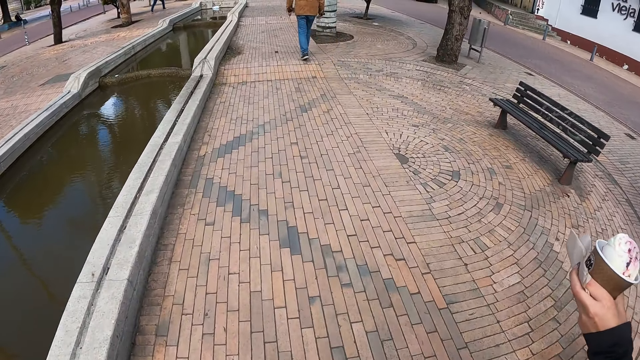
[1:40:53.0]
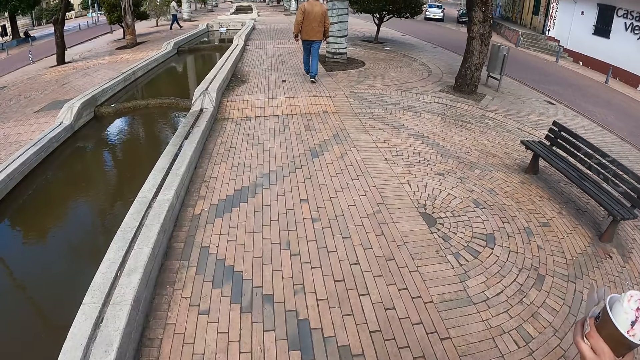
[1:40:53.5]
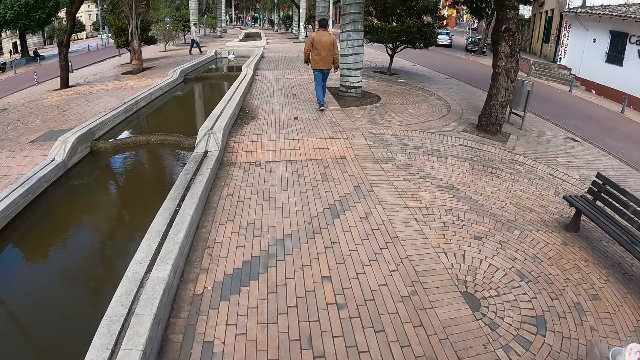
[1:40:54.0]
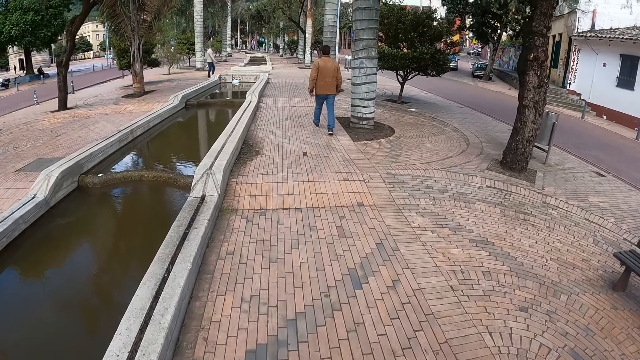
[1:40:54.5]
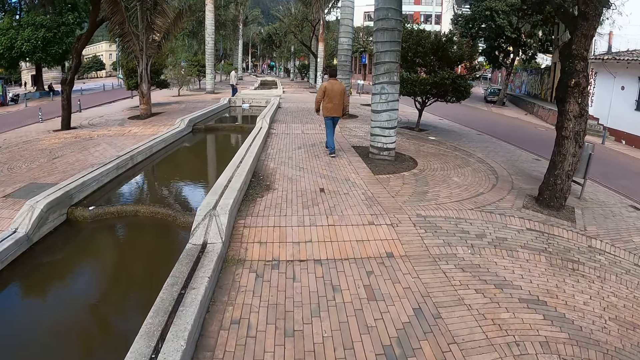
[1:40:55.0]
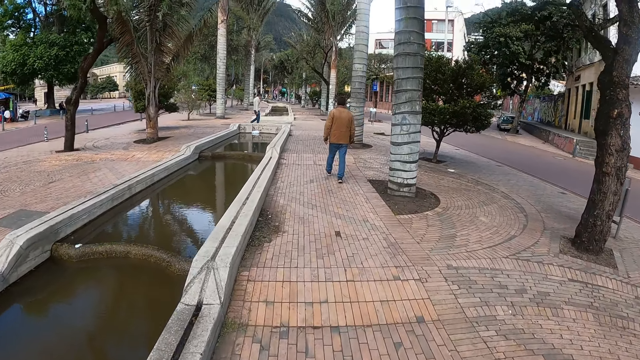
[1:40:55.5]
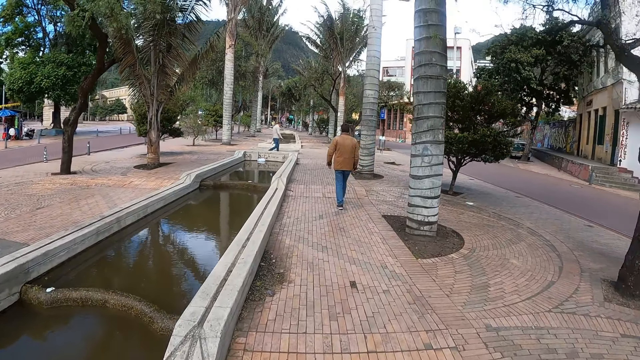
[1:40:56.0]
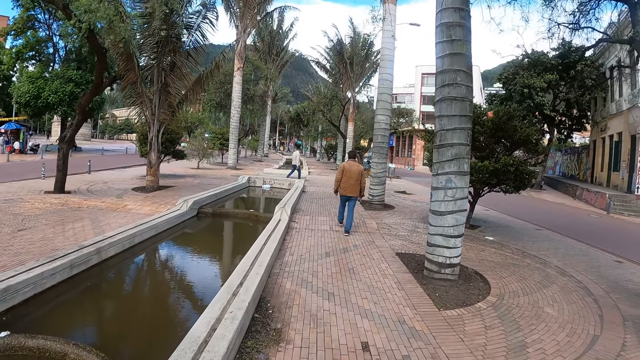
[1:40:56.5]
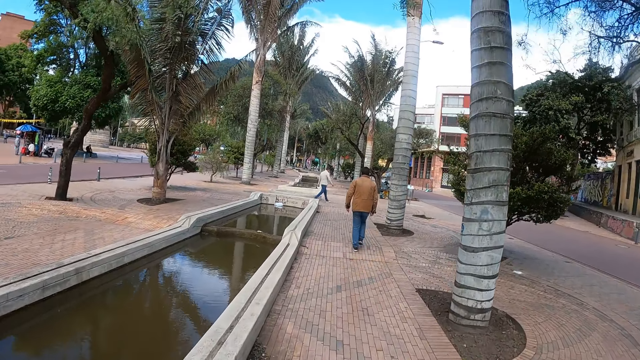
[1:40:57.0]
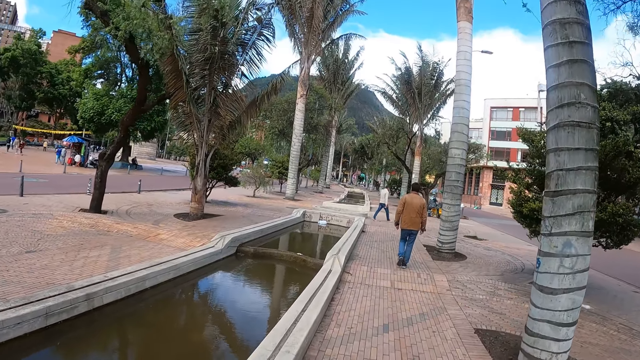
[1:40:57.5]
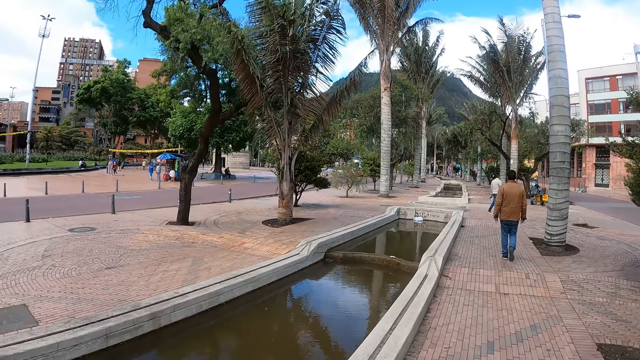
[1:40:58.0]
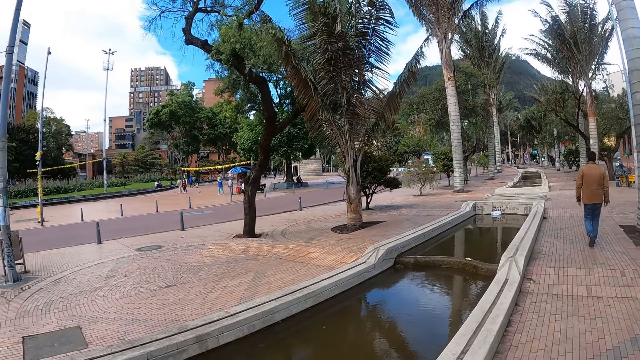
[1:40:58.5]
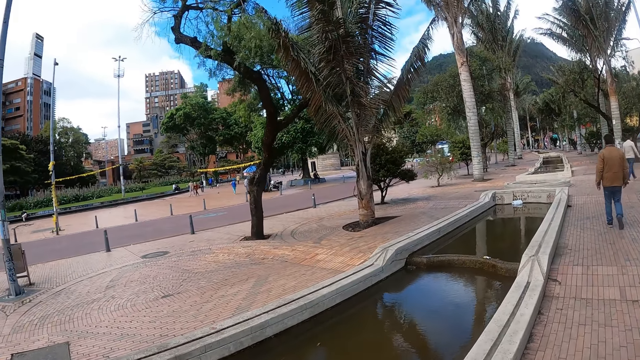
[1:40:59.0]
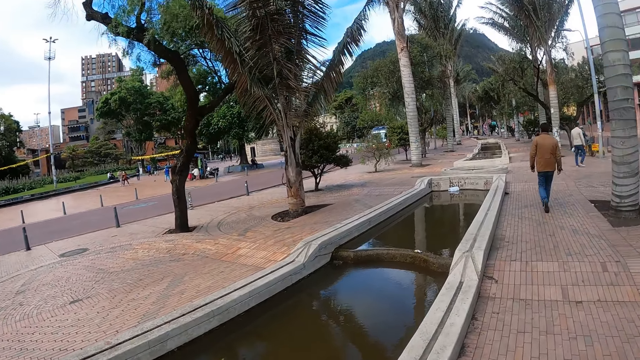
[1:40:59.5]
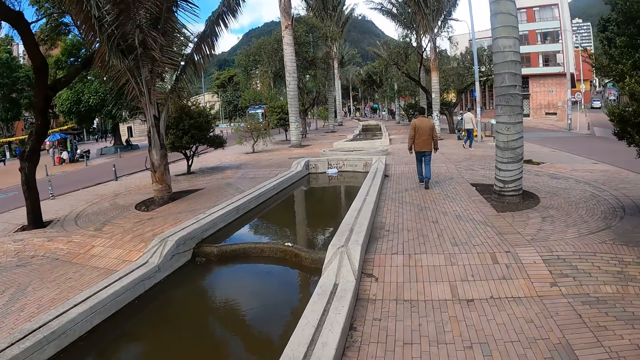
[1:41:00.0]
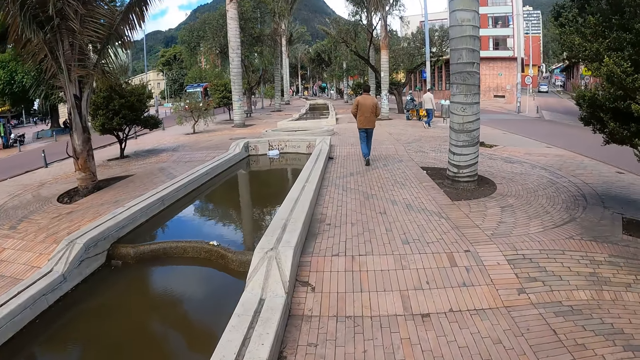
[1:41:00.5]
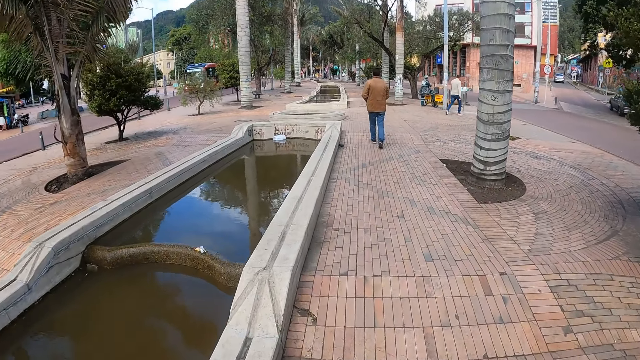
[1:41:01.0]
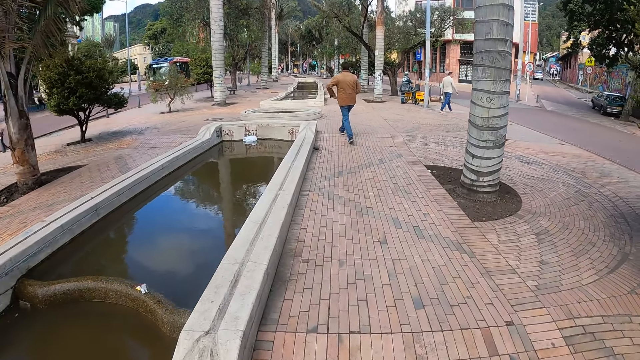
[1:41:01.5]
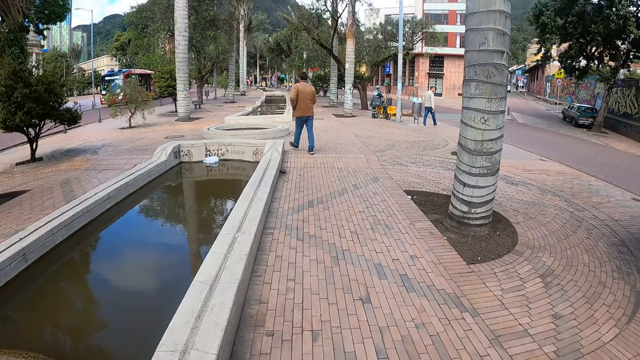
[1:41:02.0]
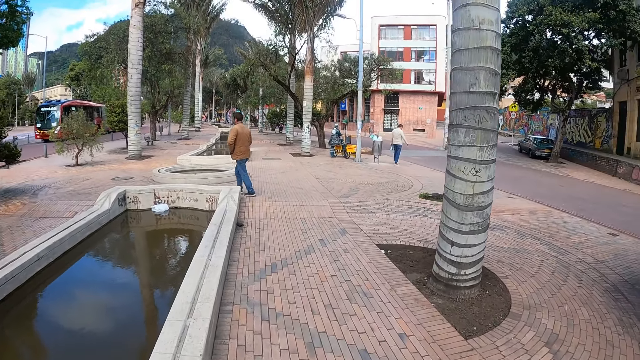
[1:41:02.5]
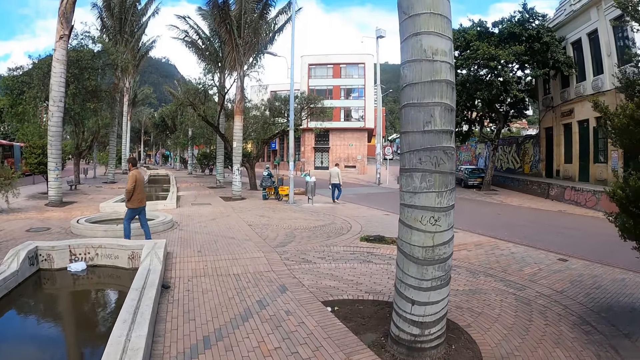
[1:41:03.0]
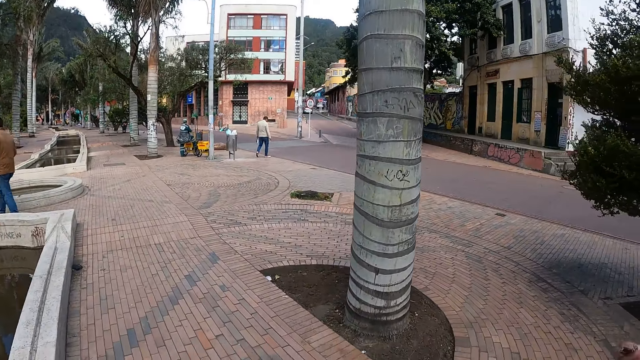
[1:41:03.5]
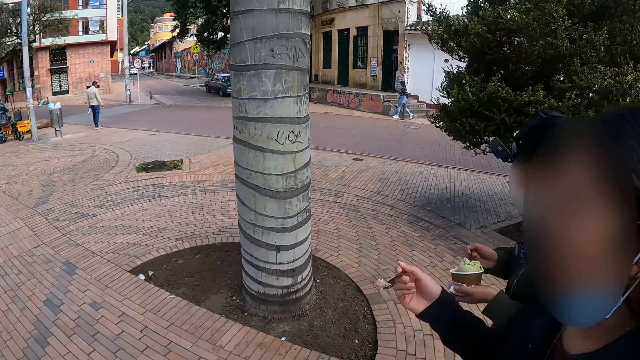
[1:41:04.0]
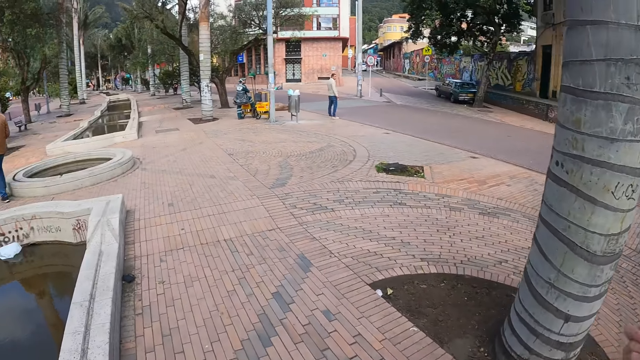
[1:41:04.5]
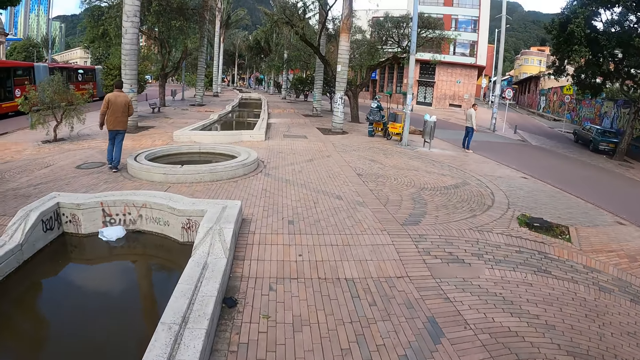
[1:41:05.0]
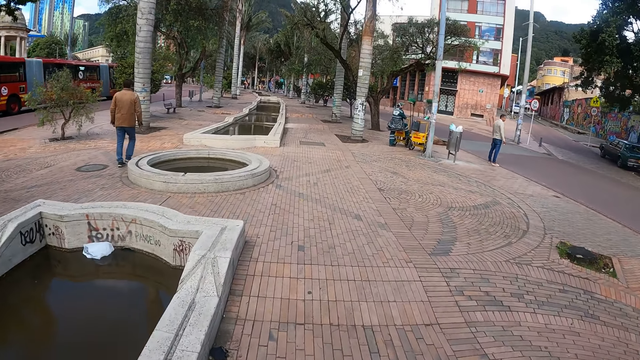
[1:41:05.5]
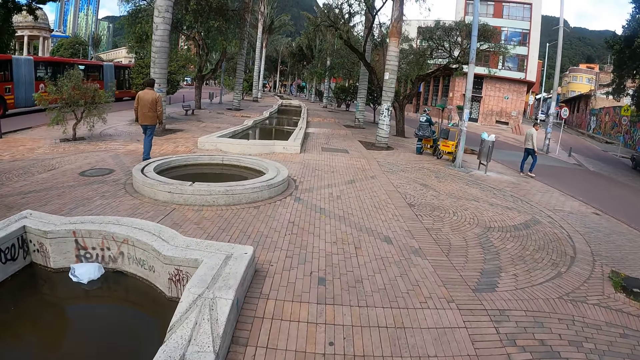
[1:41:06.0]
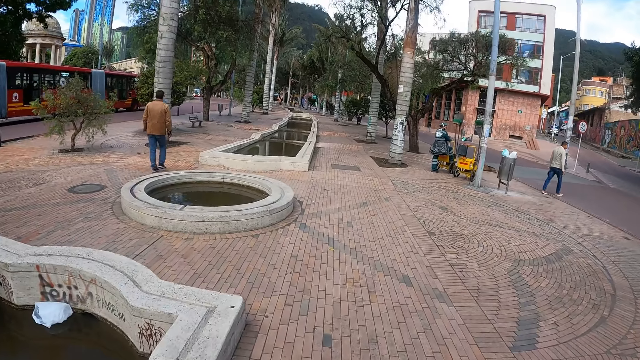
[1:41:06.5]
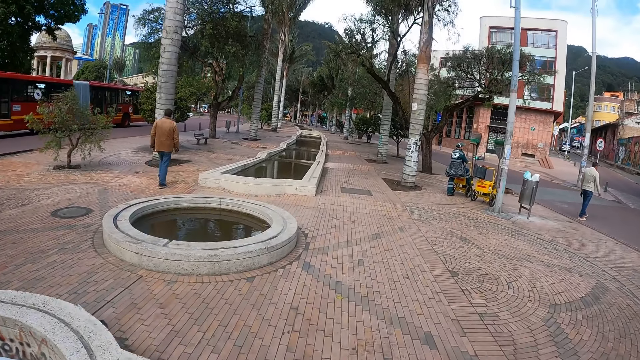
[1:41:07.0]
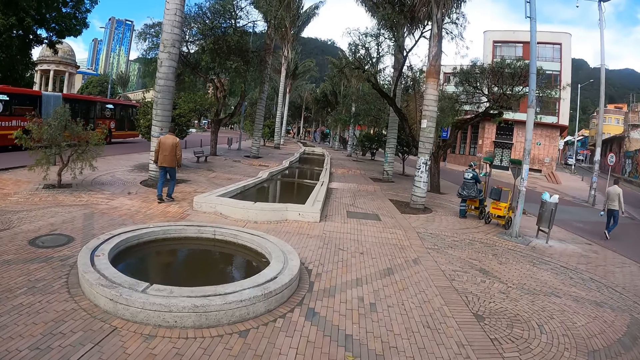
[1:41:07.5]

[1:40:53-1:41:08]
The camera wearer walks along the street. They look around. A lady holds a spoon with her right hand.

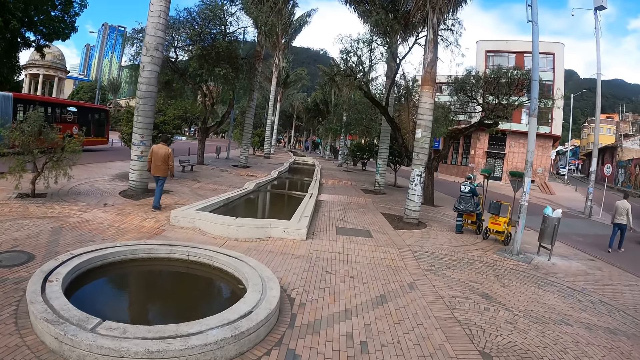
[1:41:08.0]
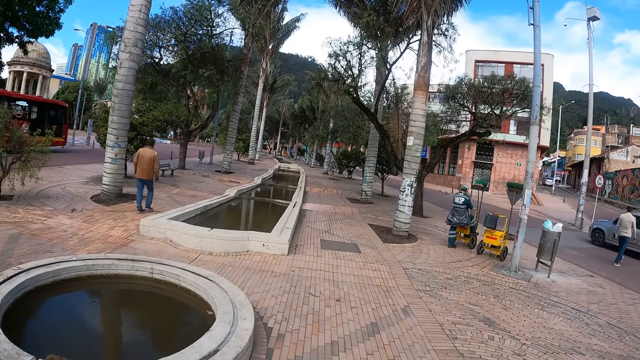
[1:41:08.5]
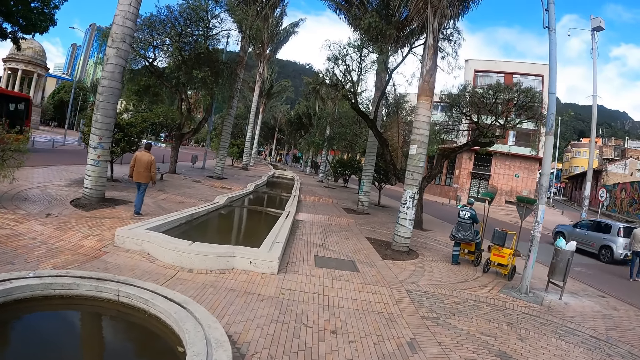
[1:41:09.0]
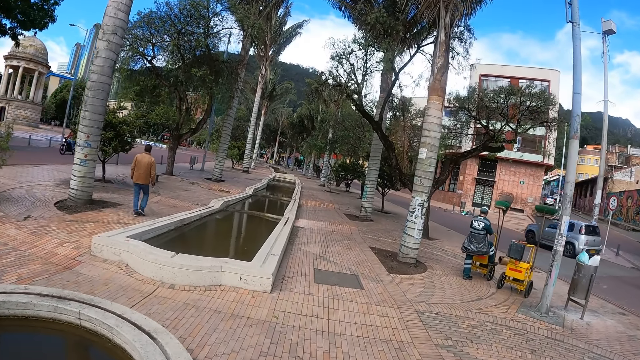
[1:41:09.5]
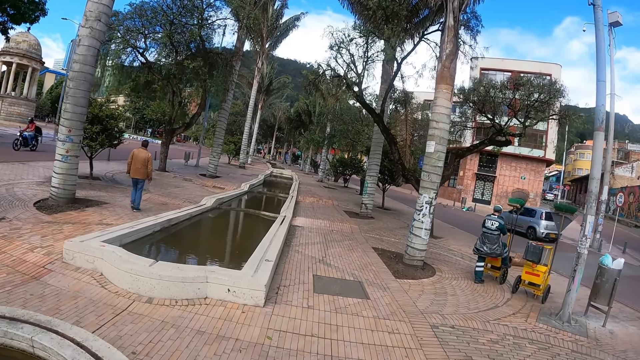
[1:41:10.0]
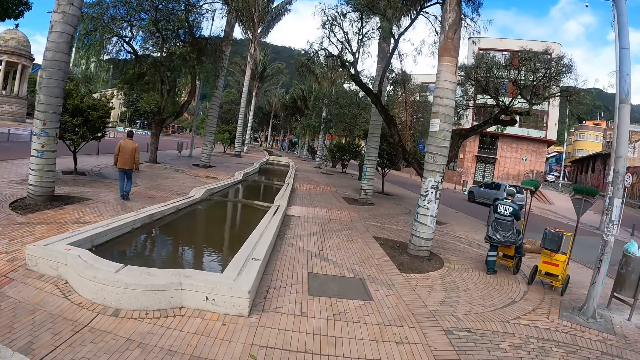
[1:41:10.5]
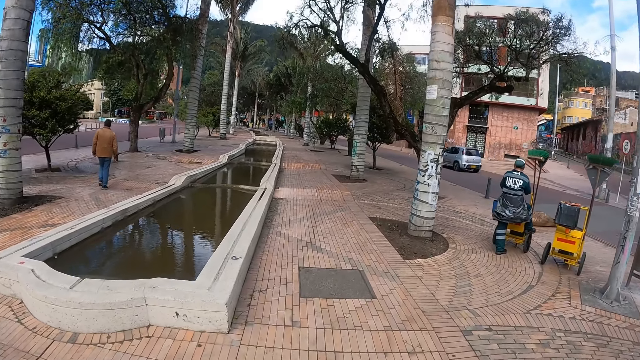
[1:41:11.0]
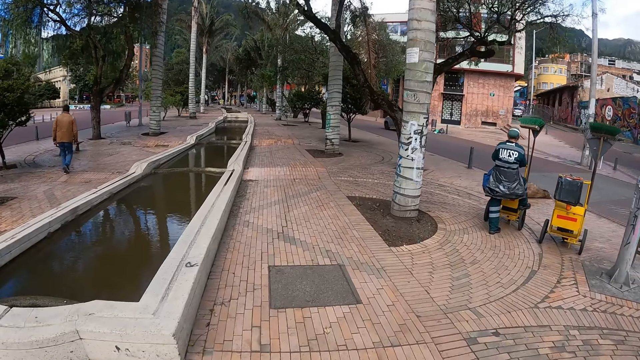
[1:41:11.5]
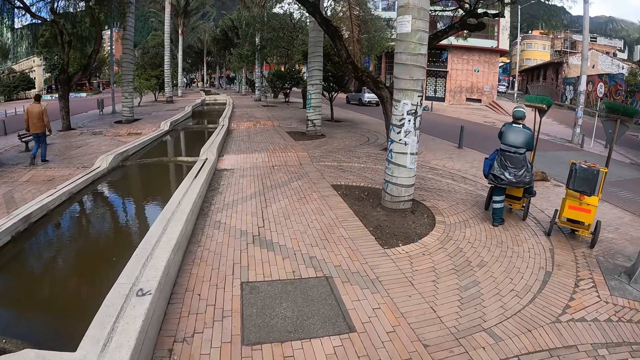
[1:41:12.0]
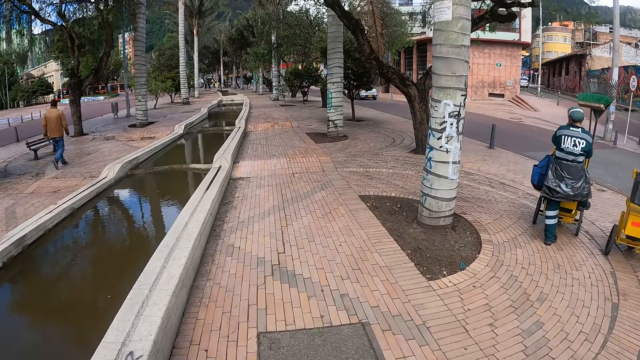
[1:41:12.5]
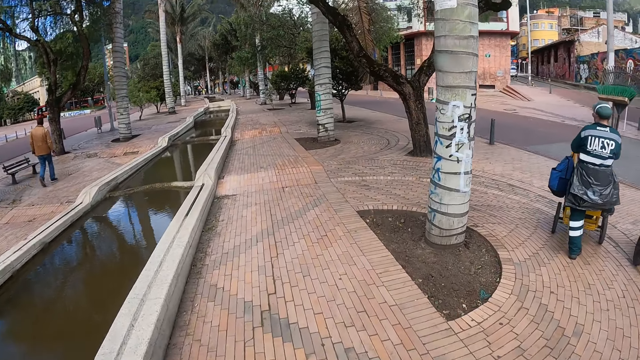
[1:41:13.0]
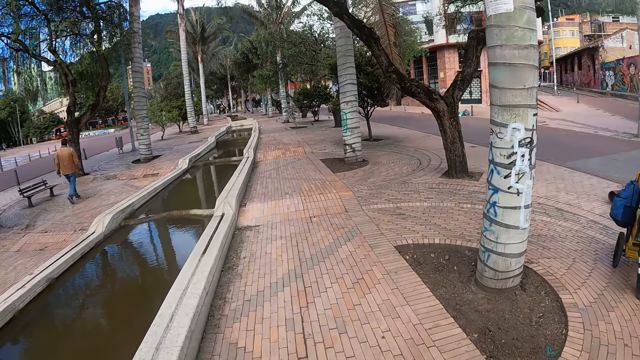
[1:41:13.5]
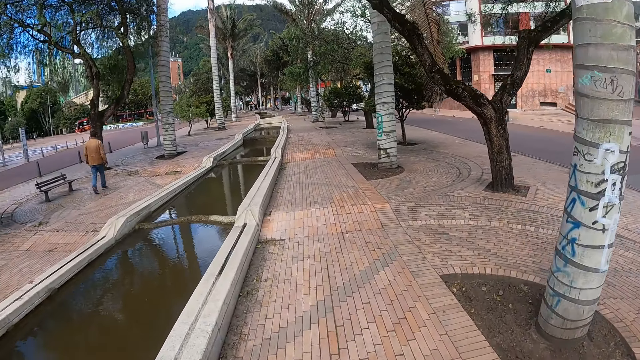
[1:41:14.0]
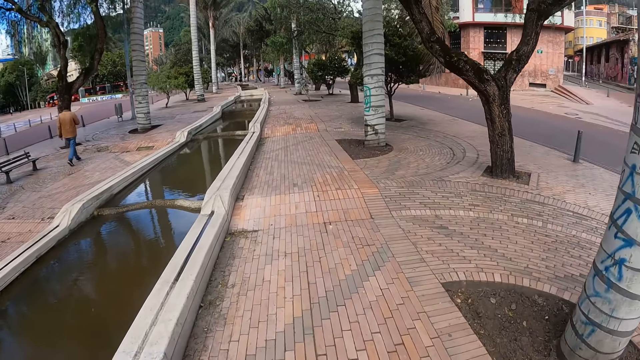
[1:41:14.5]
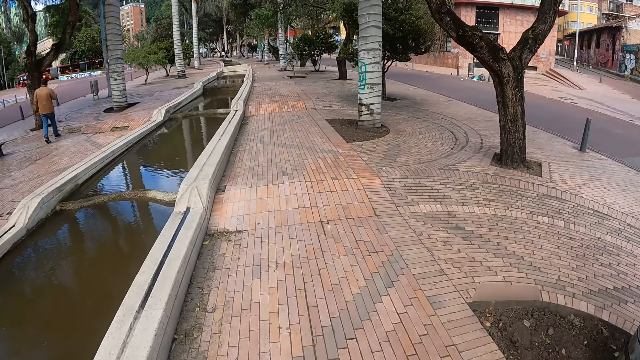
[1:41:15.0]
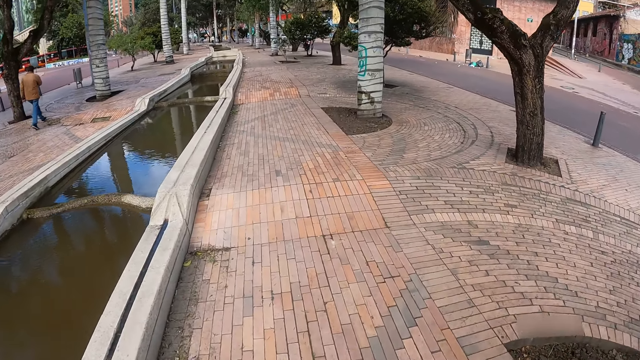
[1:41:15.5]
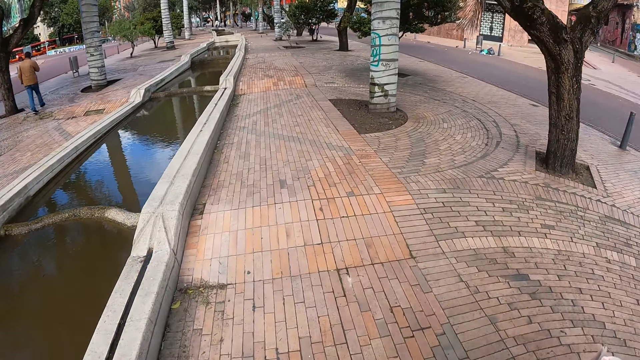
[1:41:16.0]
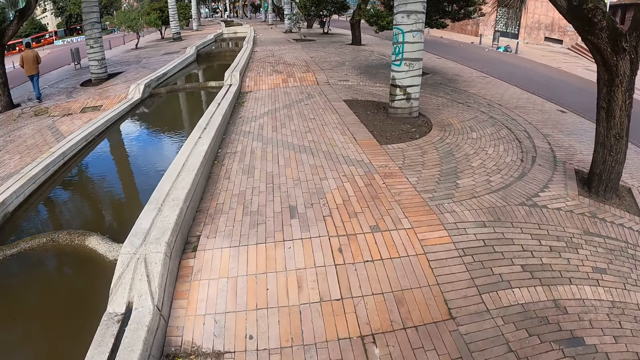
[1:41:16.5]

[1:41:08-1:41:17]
The camera wearer walks along the street.
